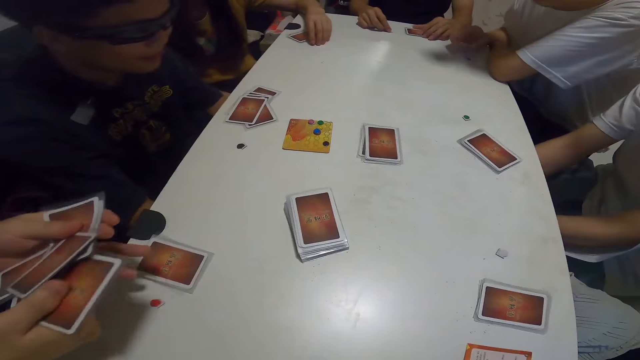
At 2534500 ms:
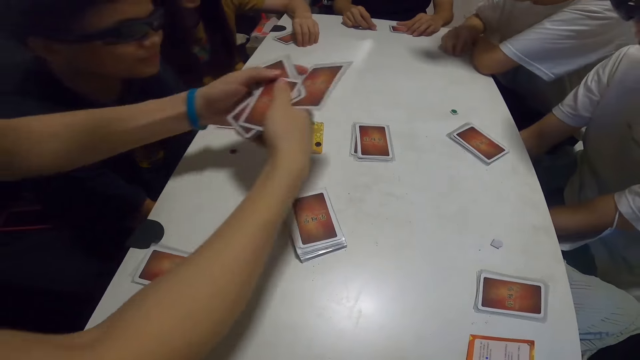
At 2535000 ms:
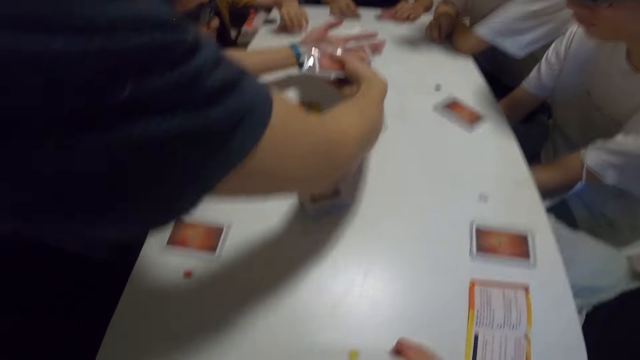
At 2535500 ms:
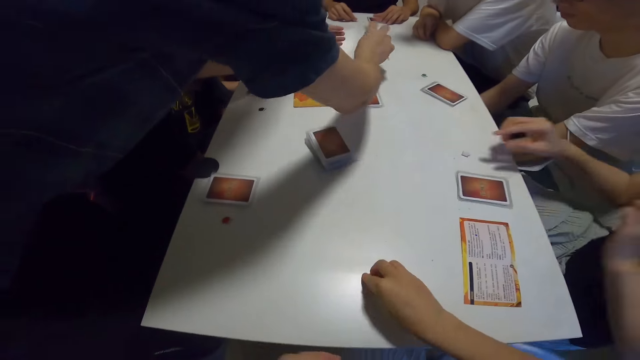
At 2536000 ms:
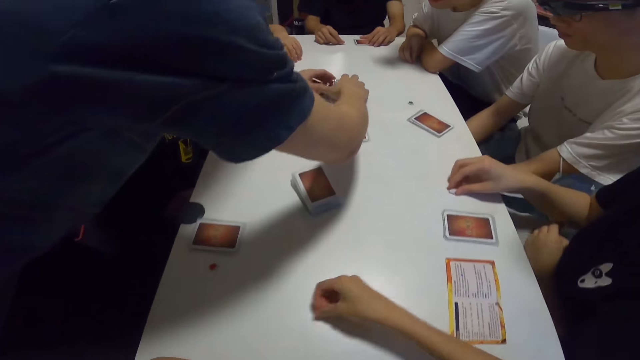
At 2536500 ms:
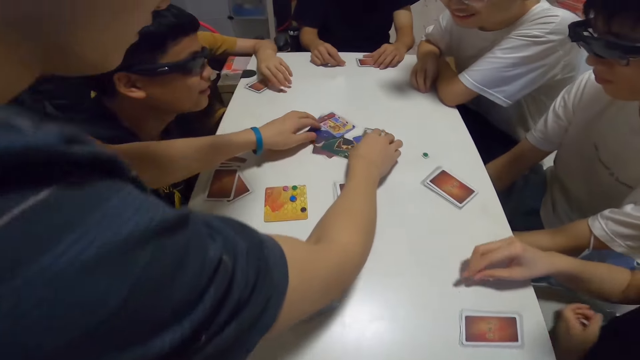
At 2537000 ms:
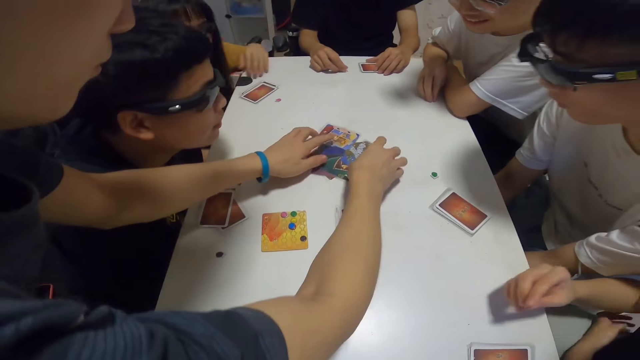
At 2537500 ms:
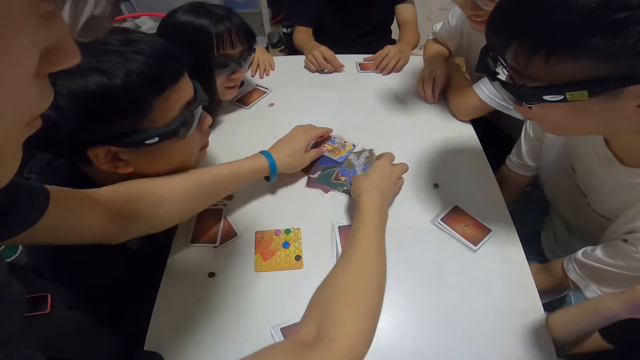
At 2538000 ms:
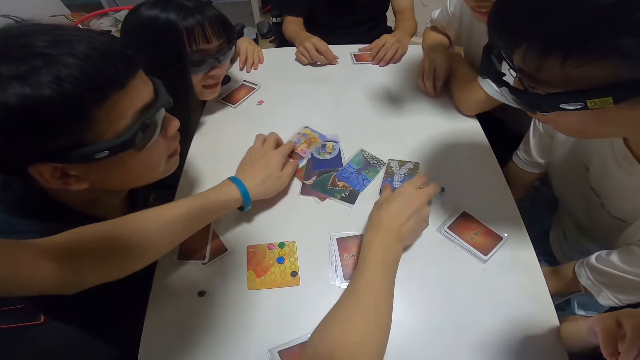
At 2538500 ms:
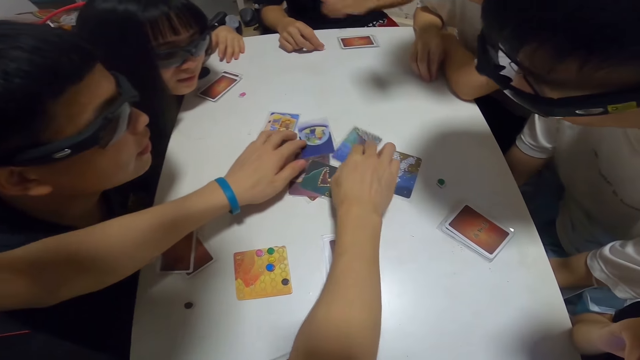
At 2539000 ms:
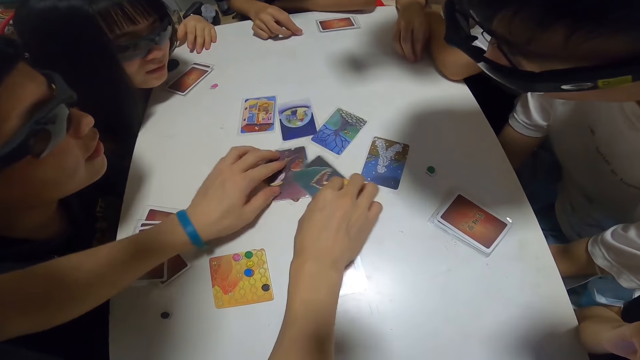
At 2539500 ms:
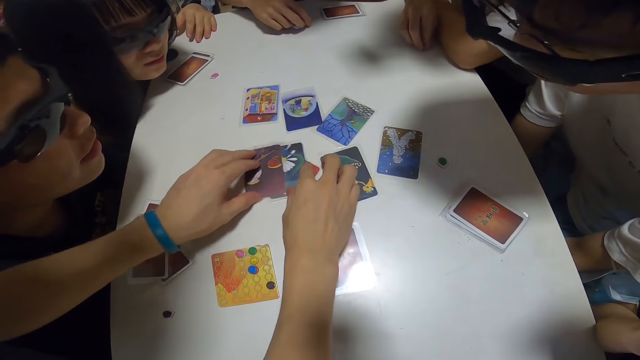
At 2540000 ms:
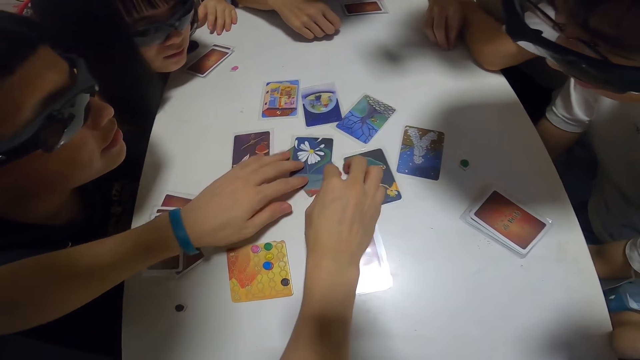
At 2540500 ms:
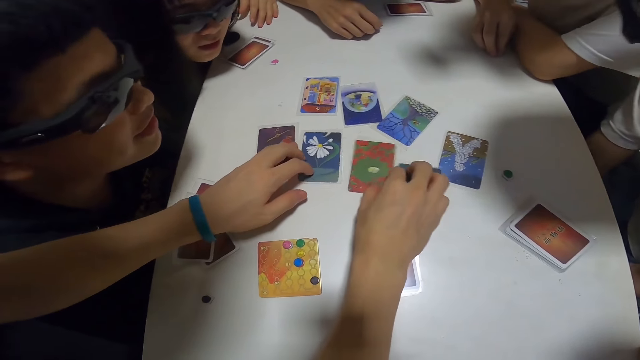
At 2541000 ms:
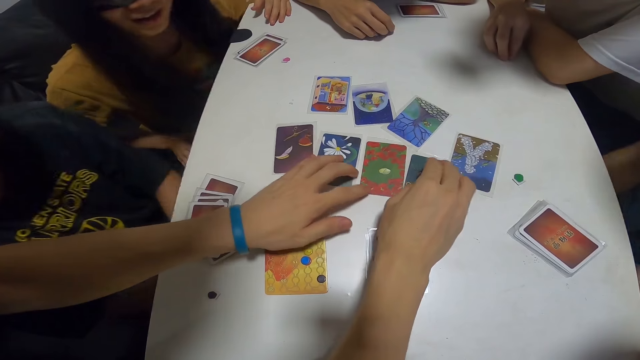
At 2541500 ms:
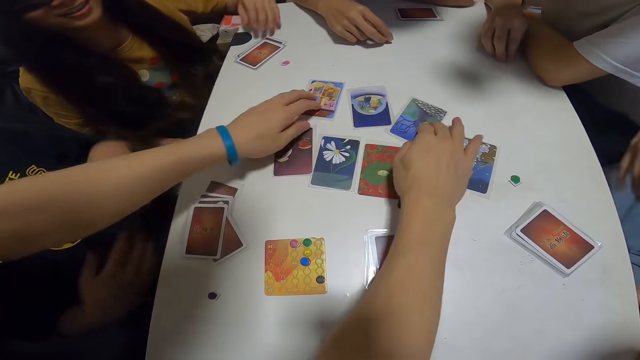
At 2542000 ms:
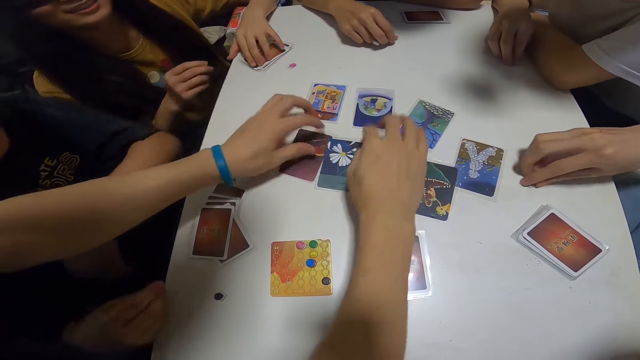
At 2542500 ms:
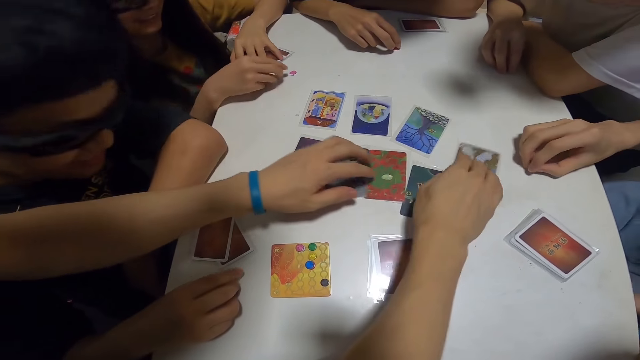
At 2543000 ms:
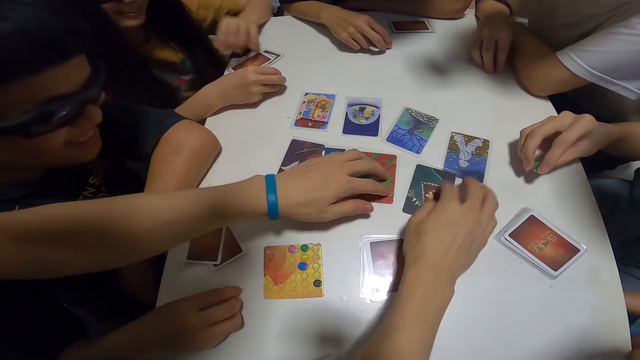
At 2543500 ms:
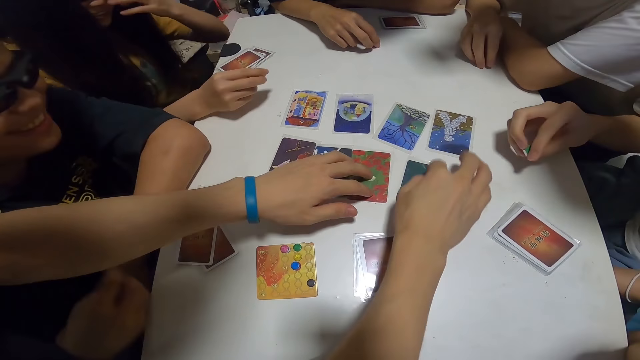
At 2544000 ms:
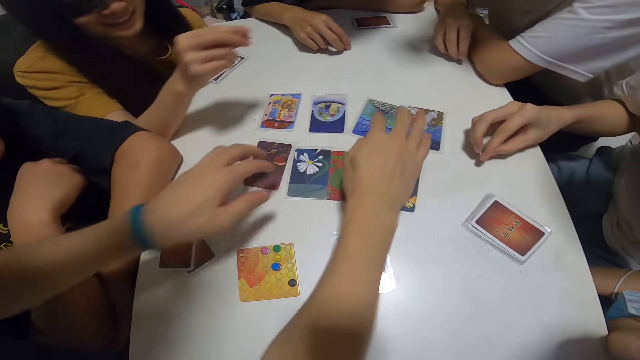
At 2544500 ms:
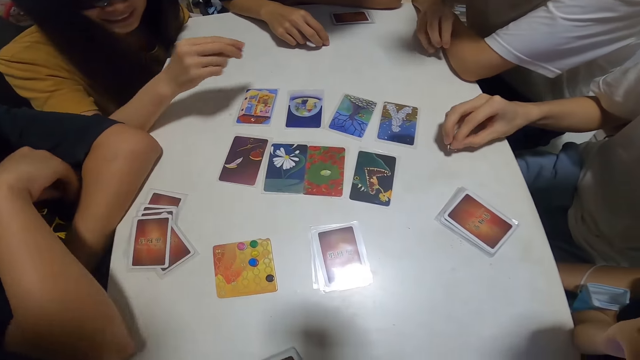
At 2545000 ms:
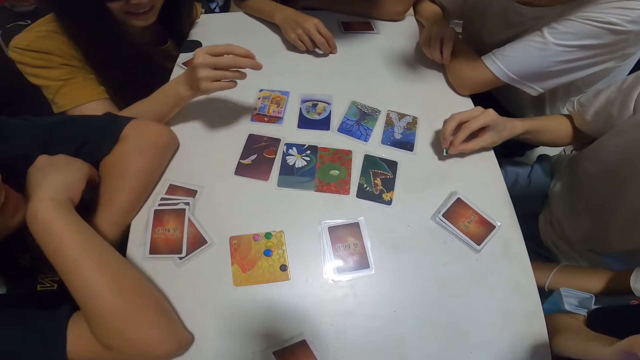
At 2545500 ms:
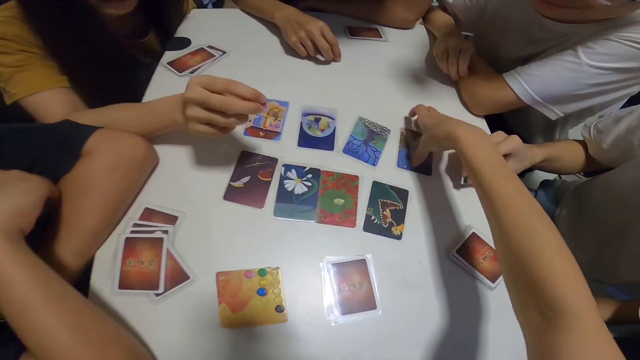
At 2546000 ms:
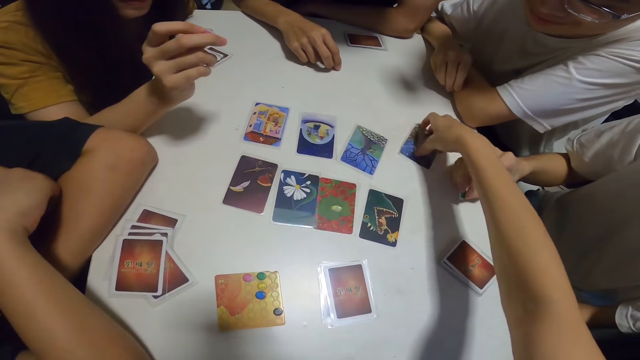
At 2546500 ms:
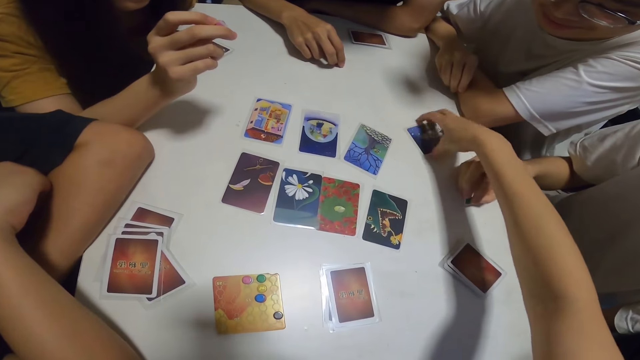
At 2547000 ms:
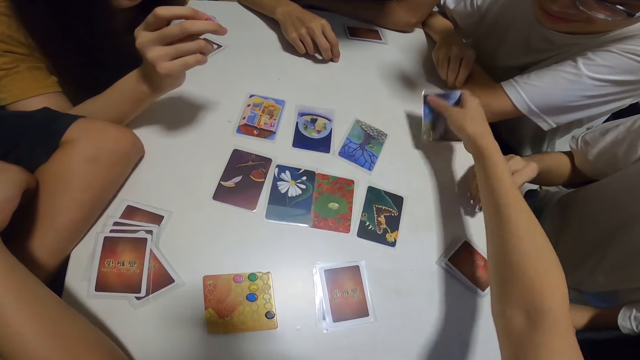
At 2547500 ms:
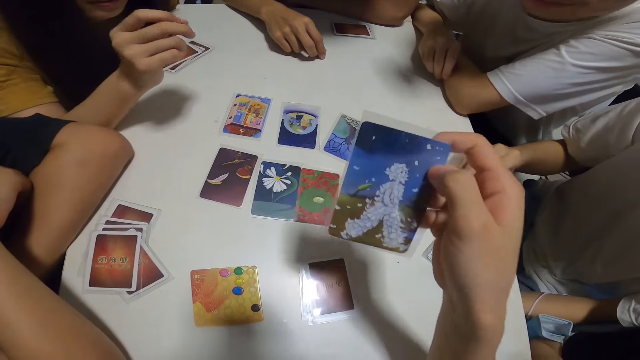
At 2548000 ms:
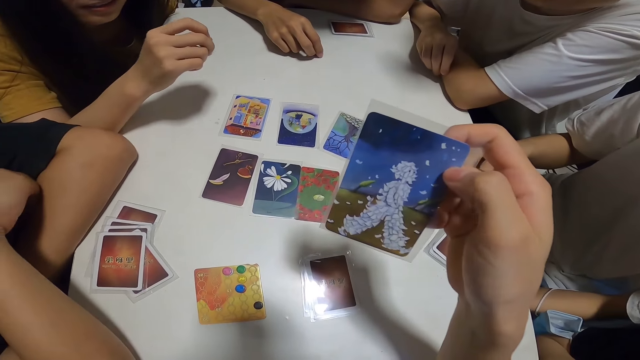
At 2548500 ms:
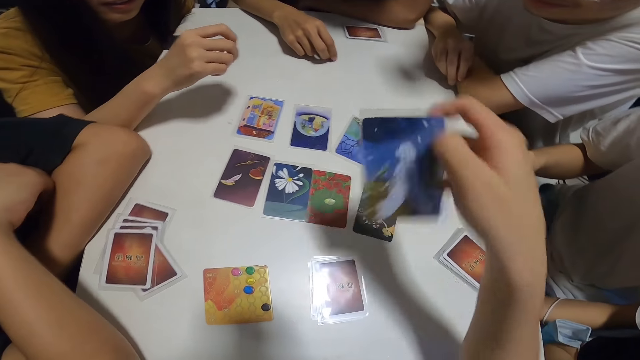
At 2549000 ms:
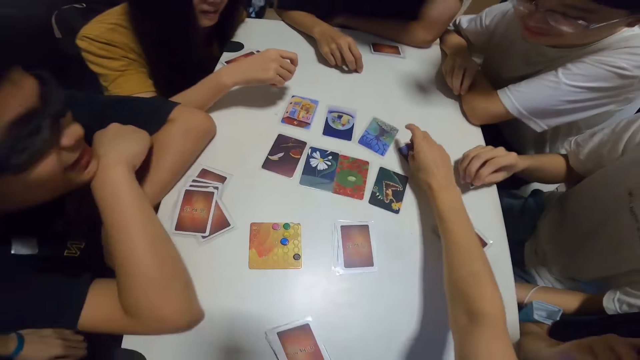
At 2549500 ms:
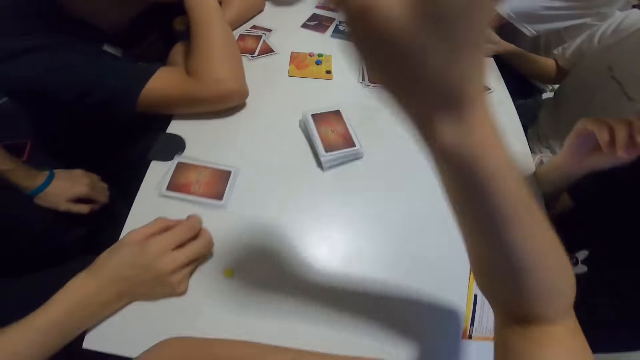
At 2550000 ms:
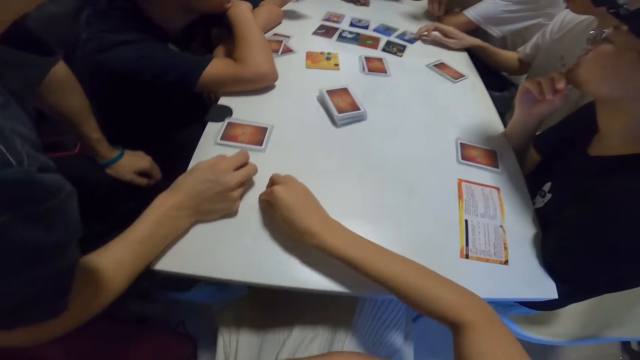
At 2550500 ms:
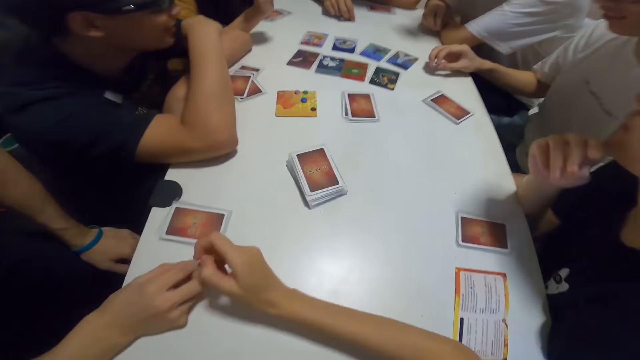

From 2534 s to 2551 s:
The camera wearer picks a chip from the table. A man spreads the cards on the table. The camera wearer picks a card from the table. They interact with the group. They drop the card on the table. They pick the chip from the table.
